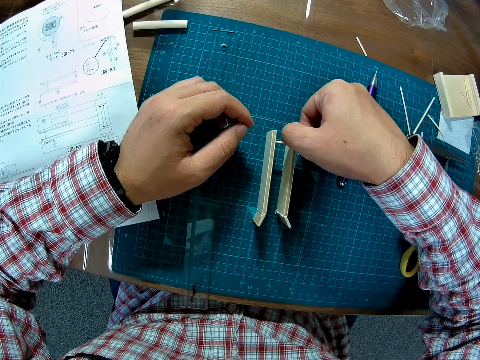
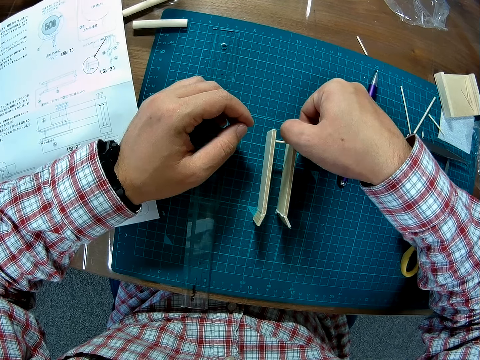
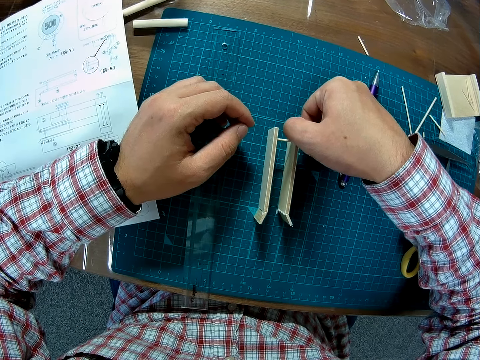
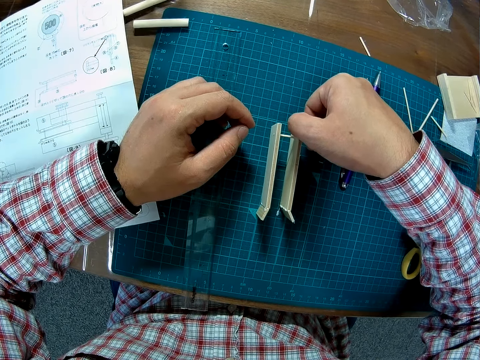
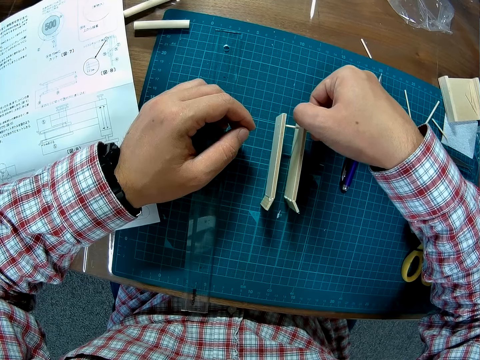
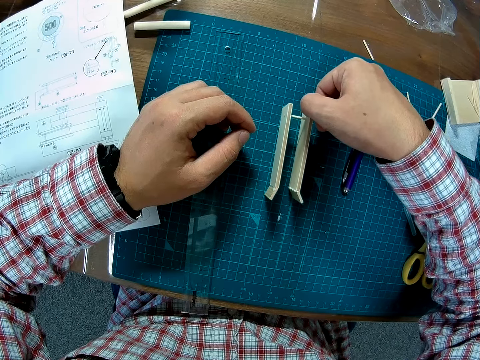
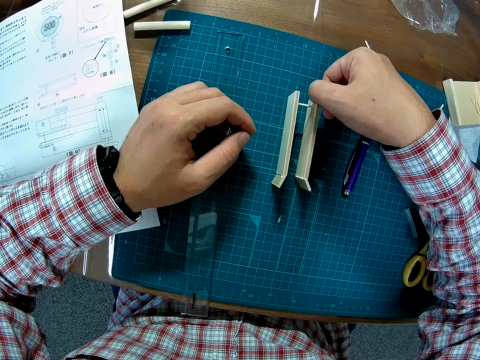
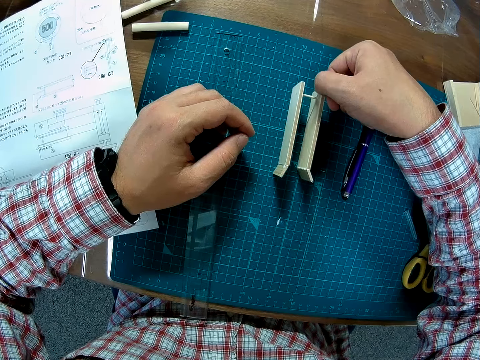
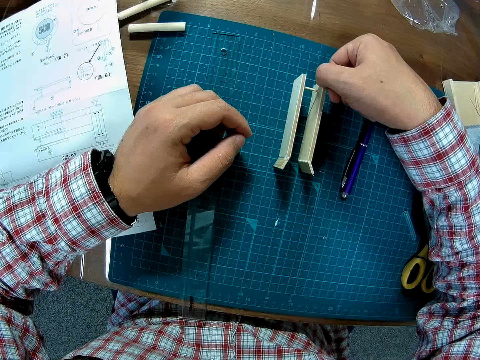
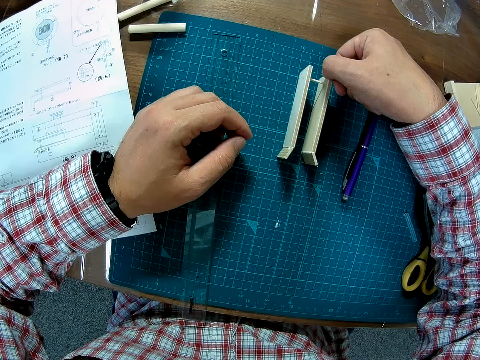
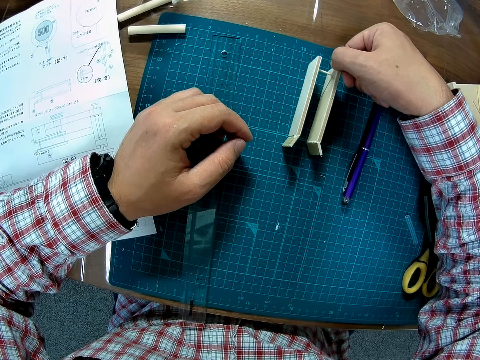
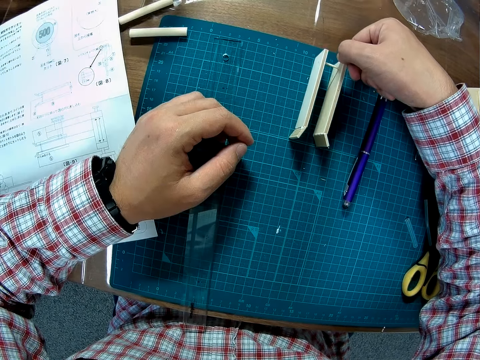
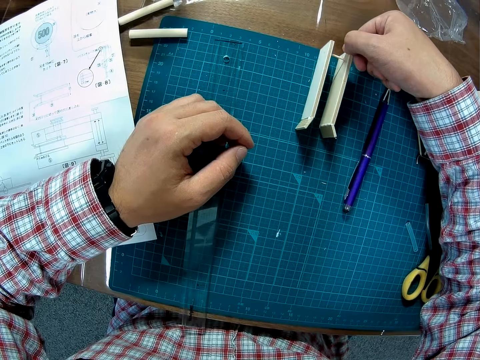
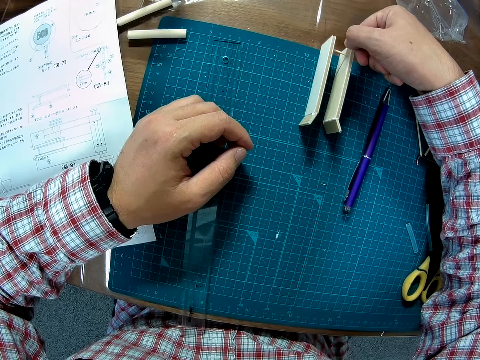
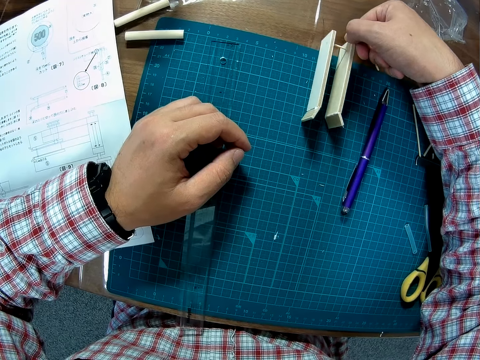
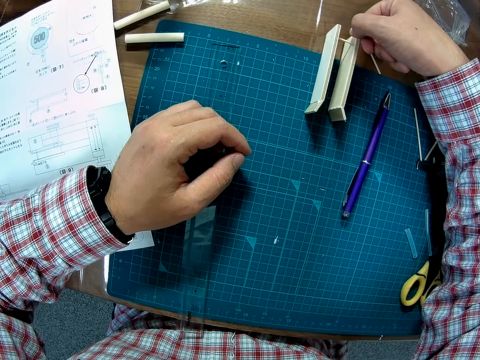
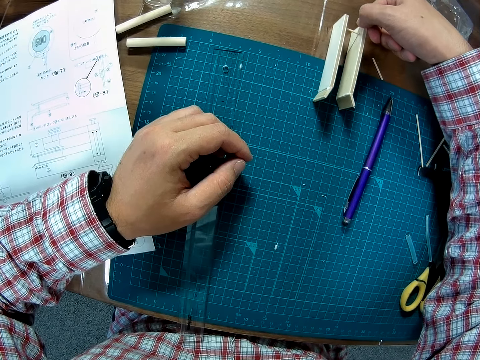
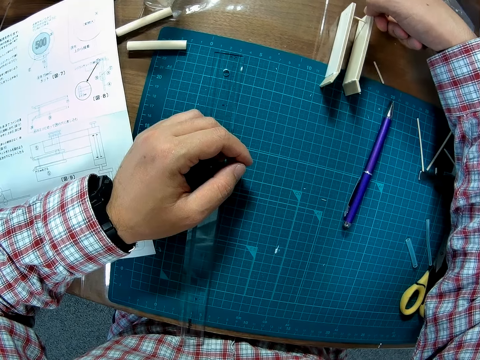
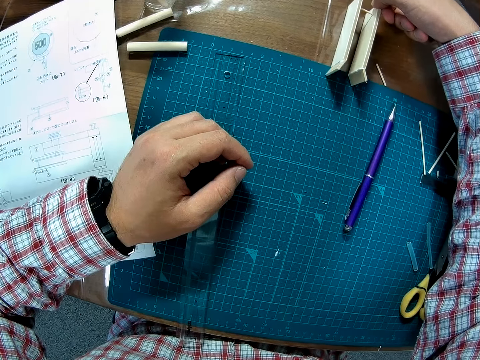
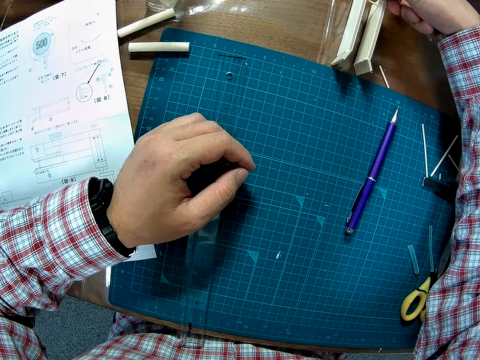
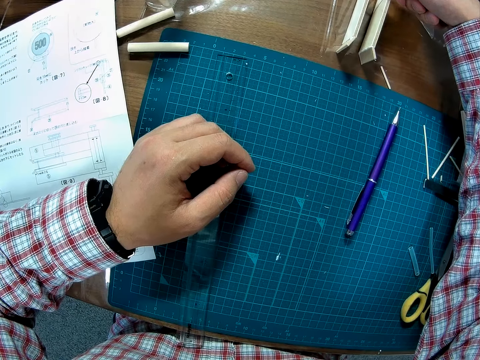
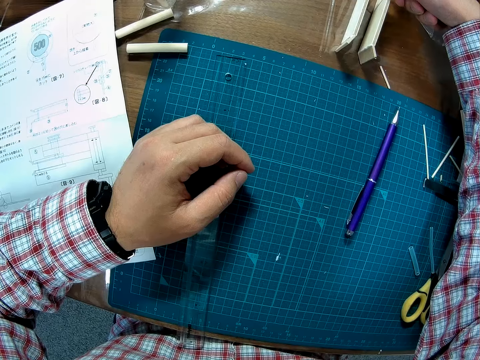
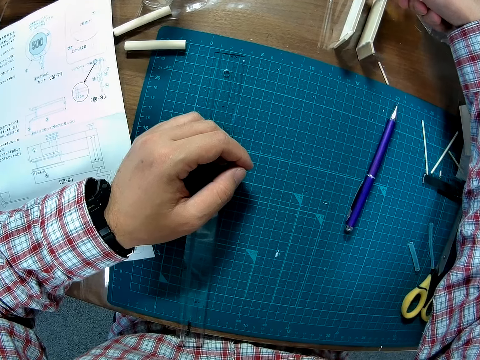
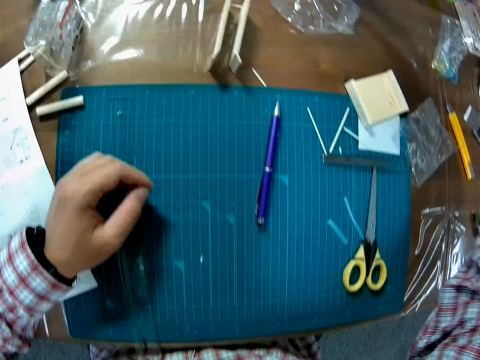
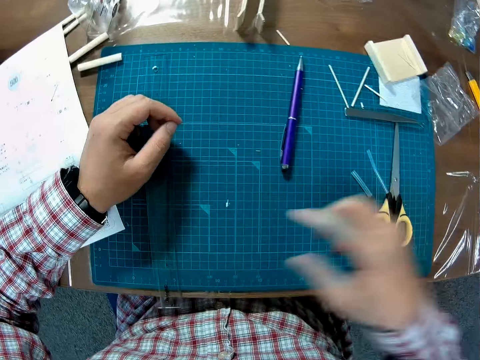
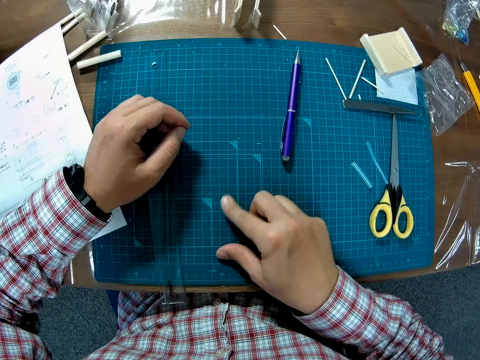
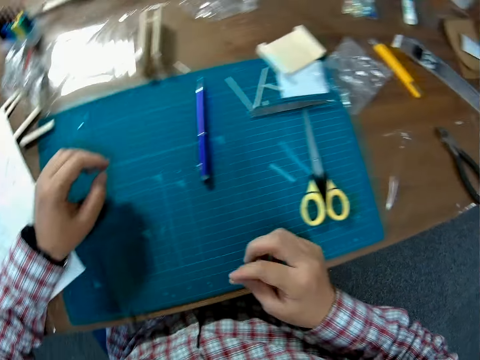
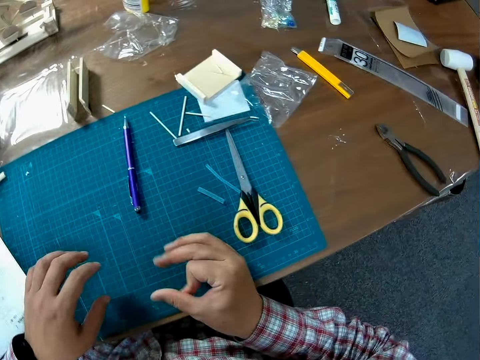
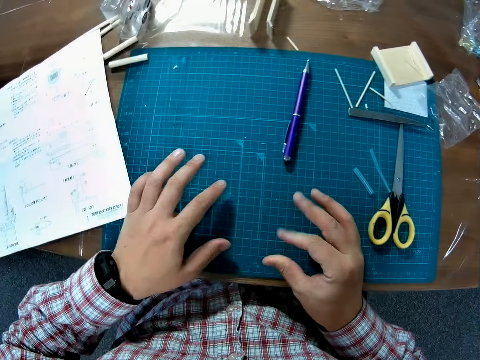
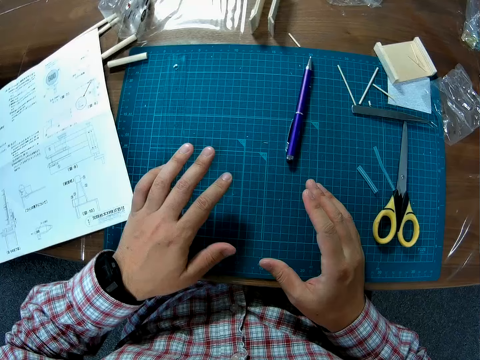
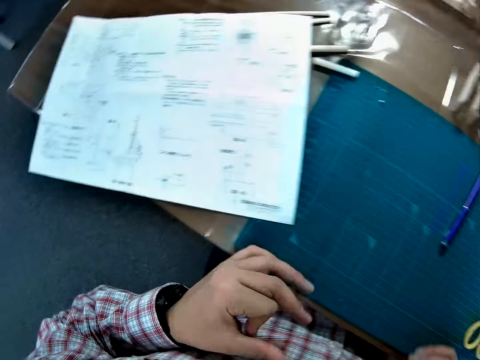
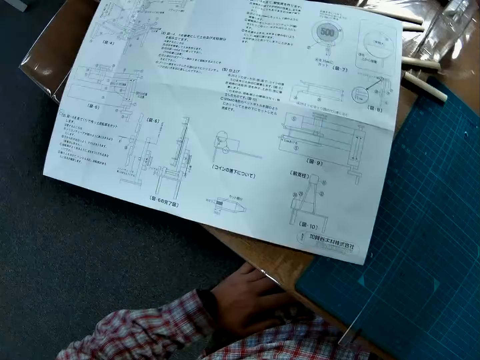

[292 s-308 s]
The camera wearer moves a piece of crafted wood. He puts down the piece of wood. He picks dirt from the table with his thumb. He rubs his finger down. He rubs his fingers.

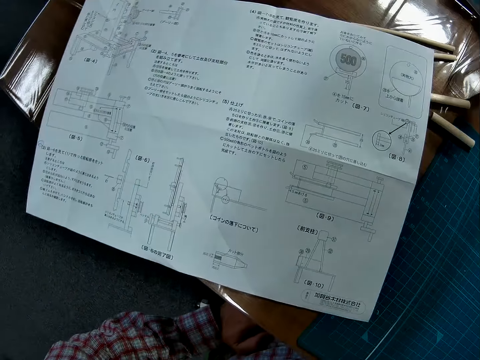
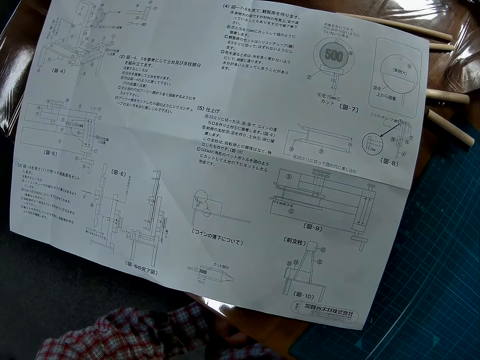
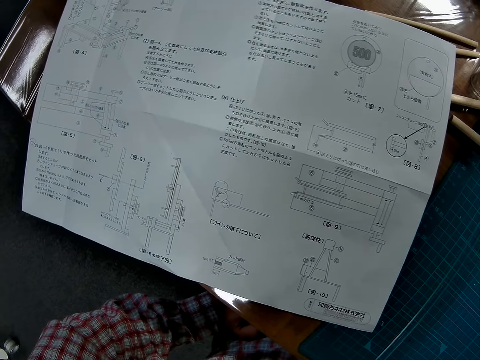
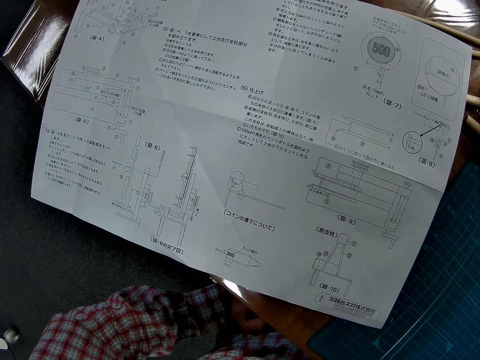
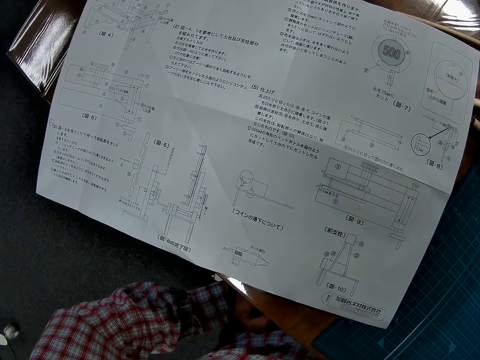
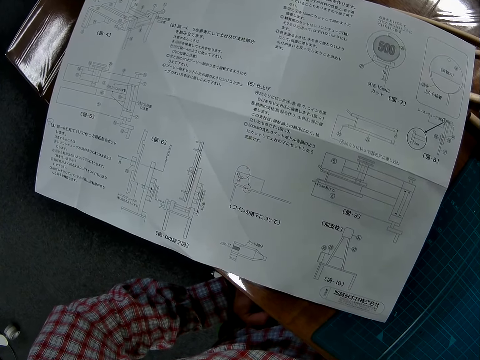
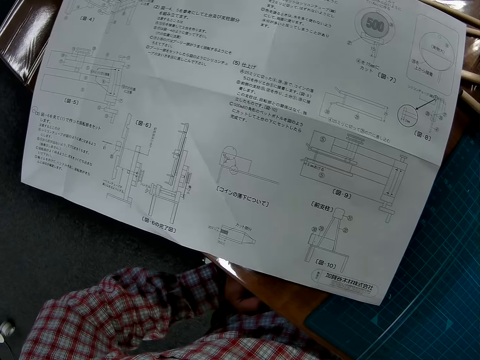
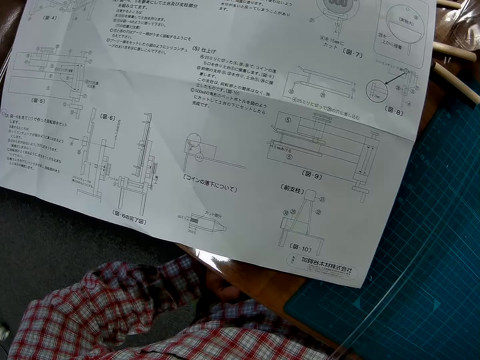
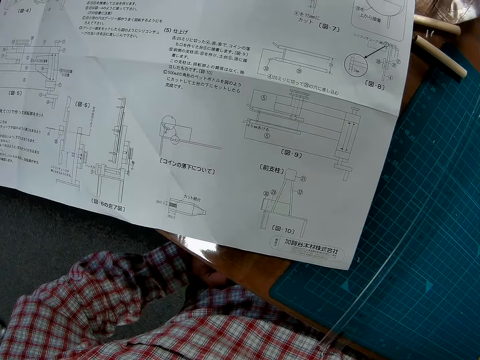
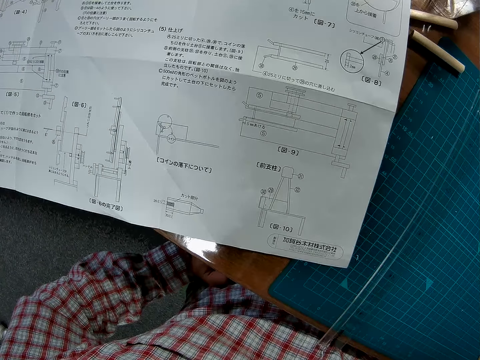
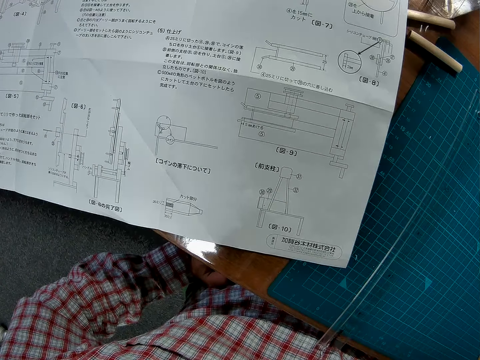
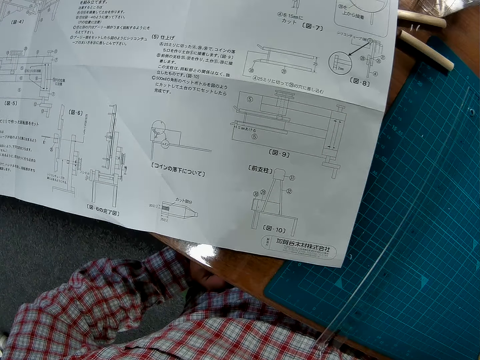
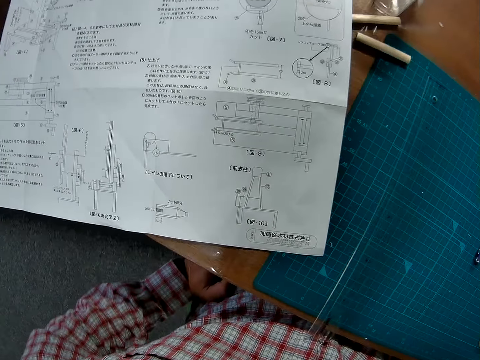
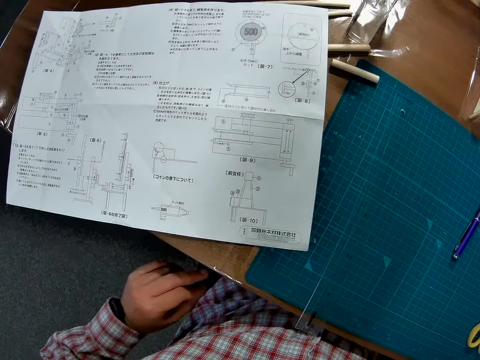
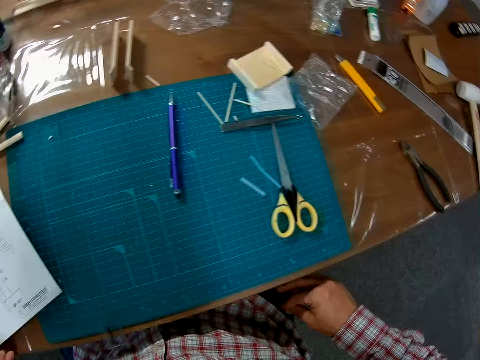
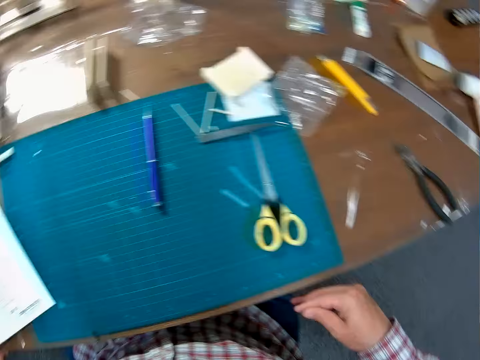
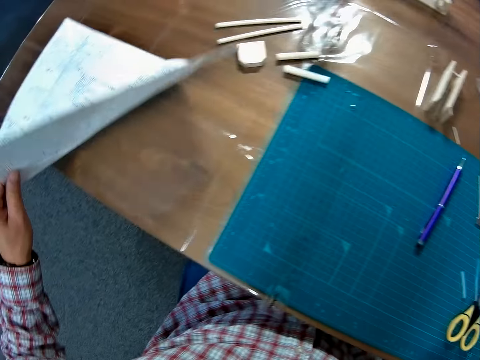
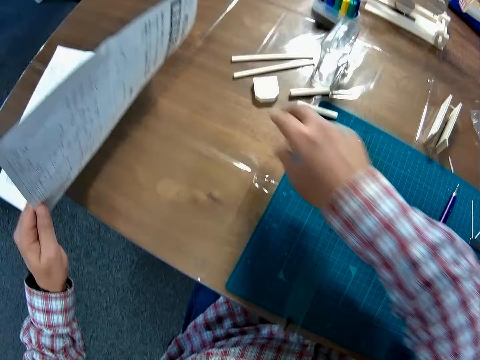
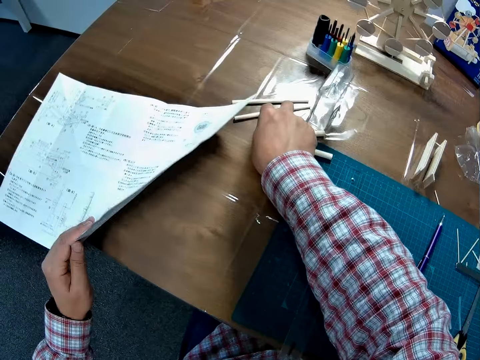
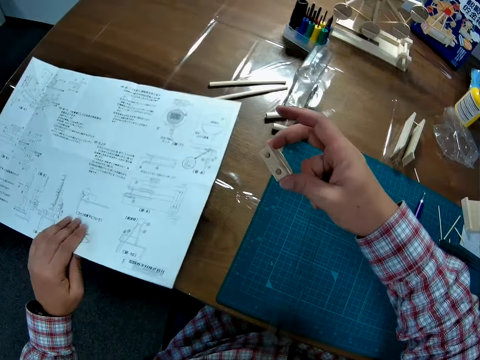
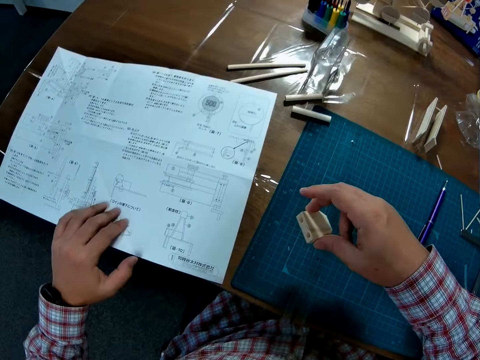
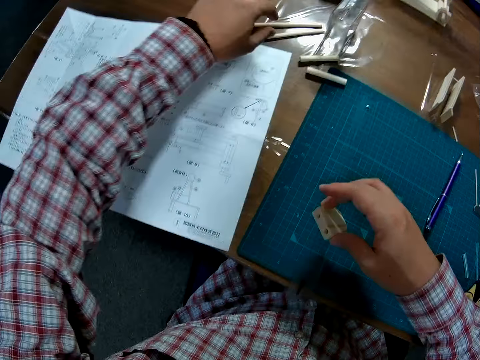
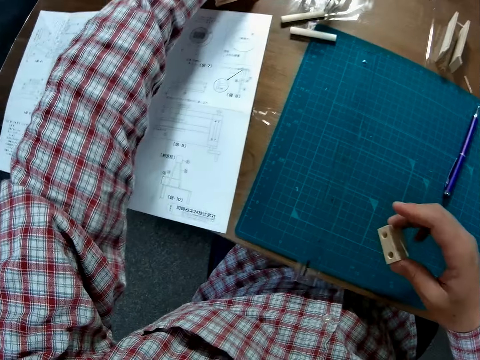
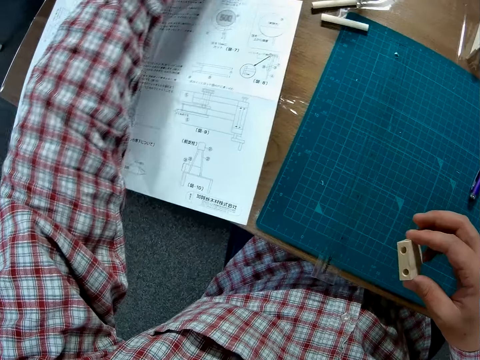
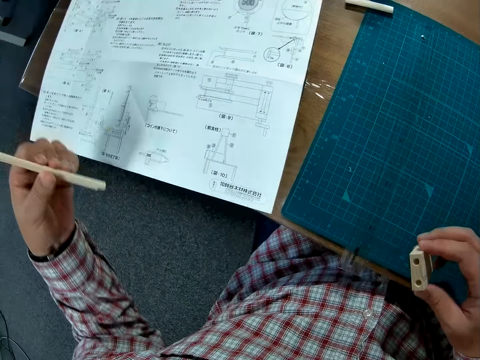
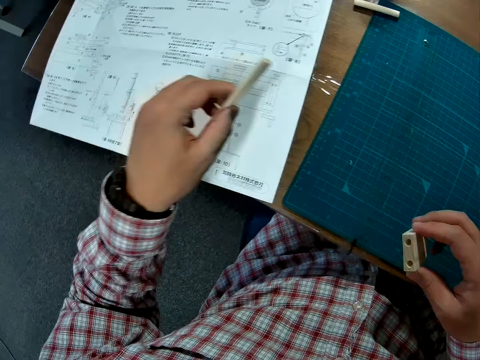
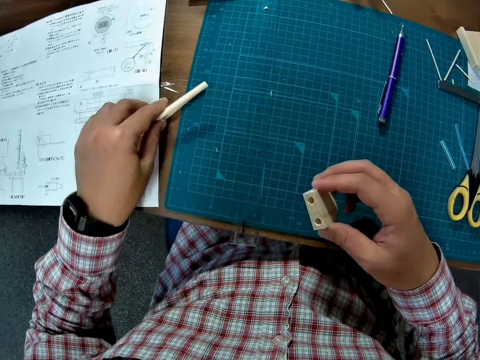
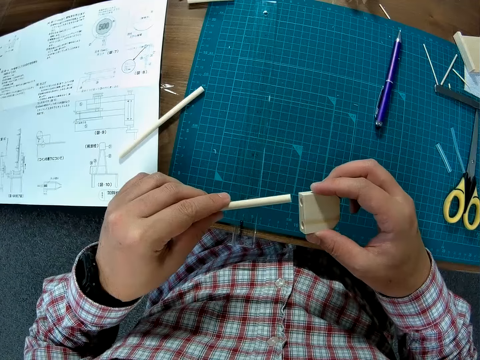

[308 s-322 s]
The camera wearer places a hand beneath the table. They remove the hand from beneath. They lift the manual. They hold the written paper. They hold a piece of wood. They pick up the piece of wood. They pick up two sticks. They hold the pieces of wood, then drop one.
